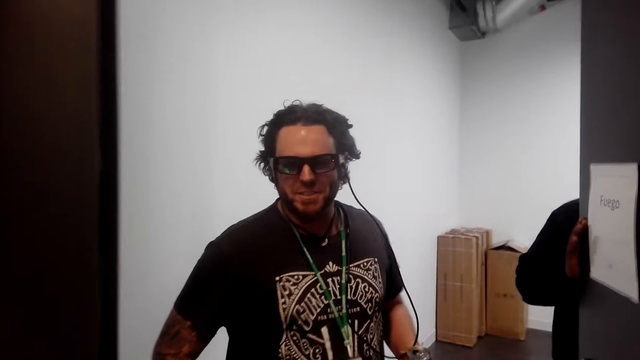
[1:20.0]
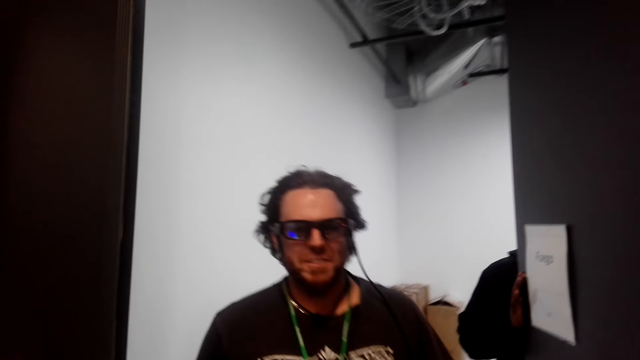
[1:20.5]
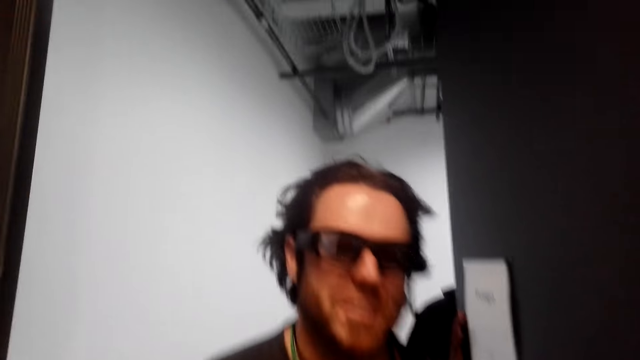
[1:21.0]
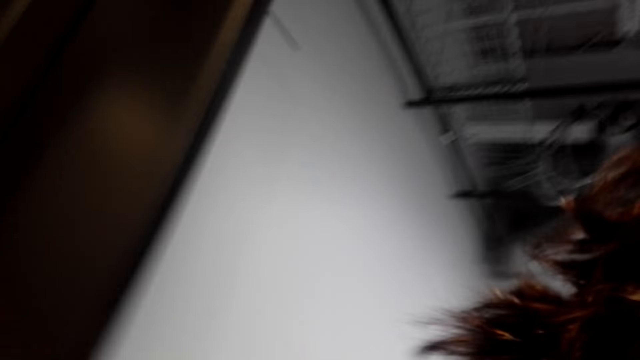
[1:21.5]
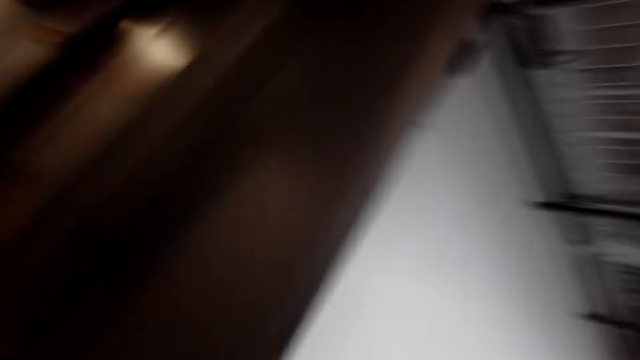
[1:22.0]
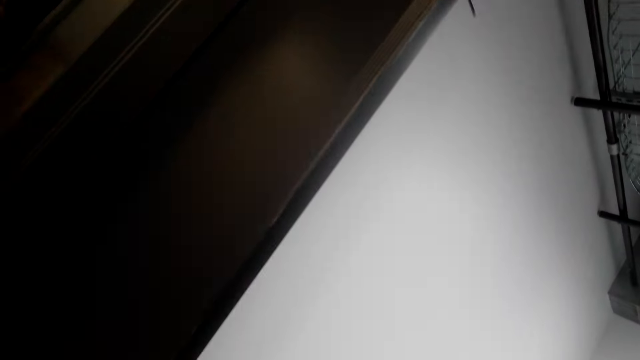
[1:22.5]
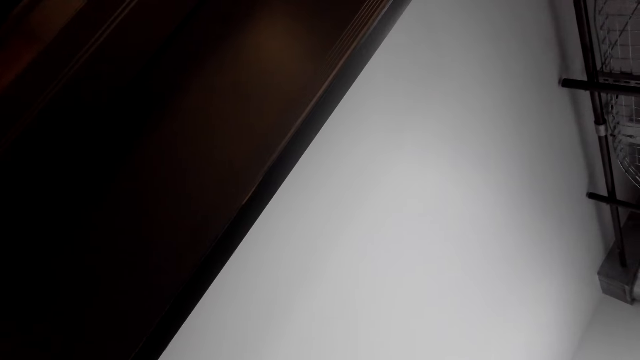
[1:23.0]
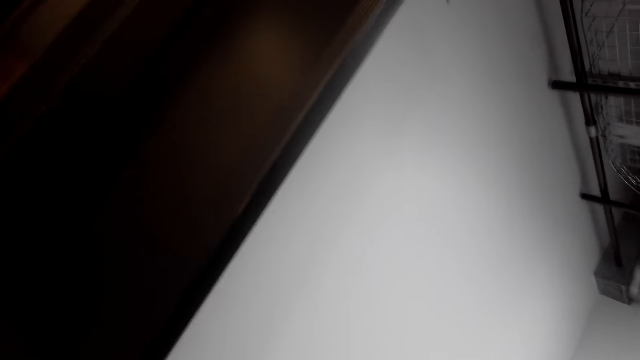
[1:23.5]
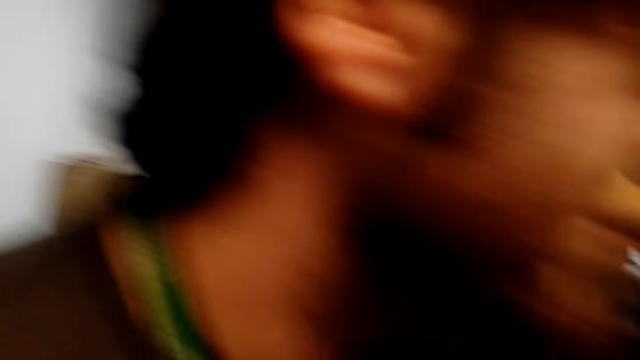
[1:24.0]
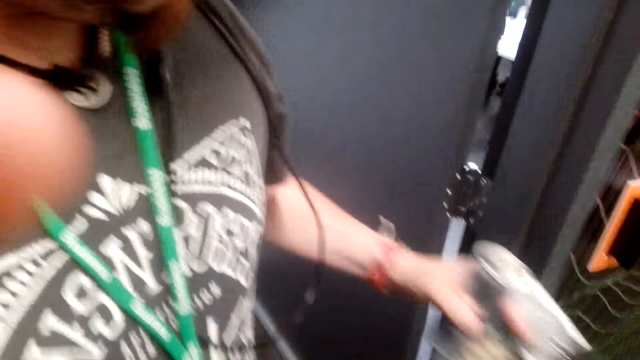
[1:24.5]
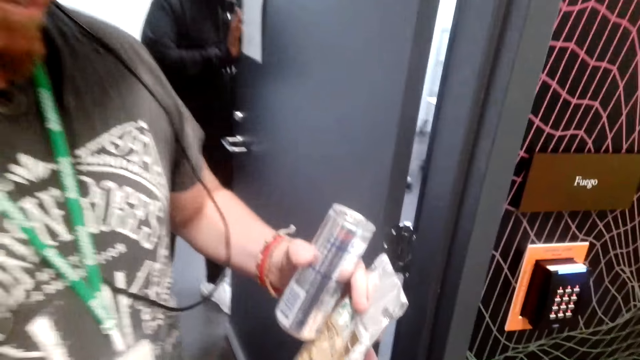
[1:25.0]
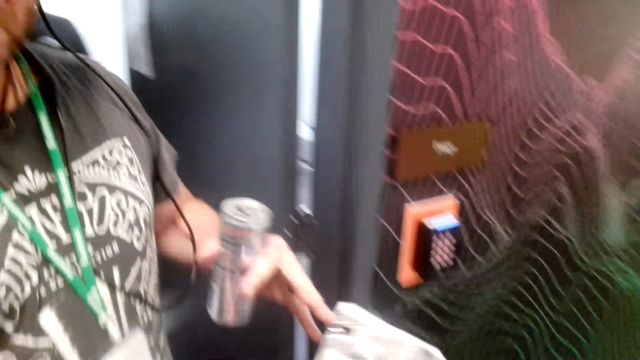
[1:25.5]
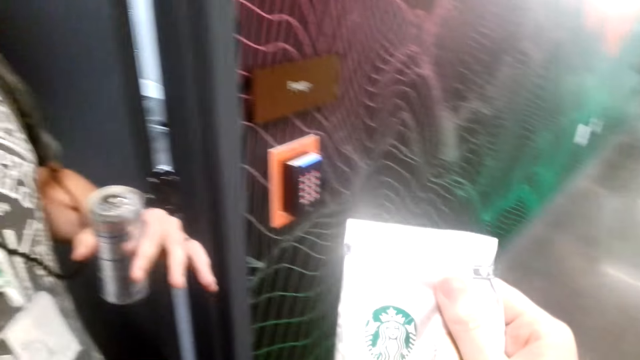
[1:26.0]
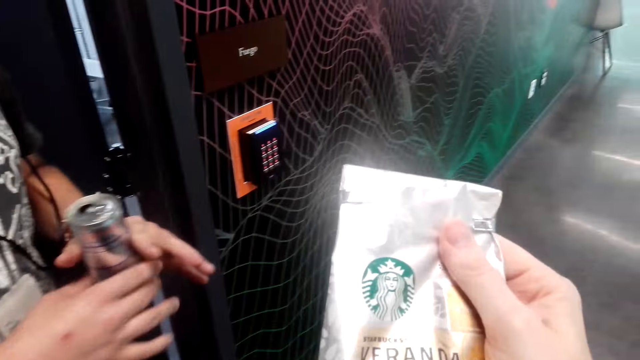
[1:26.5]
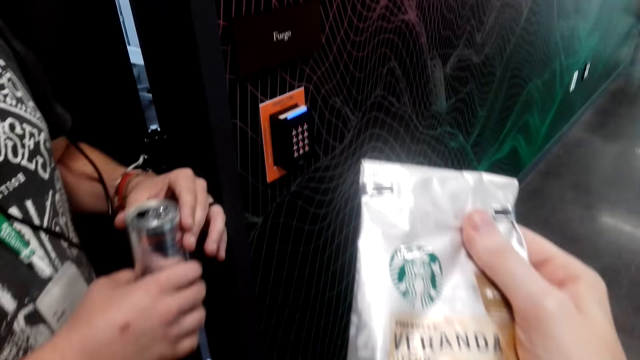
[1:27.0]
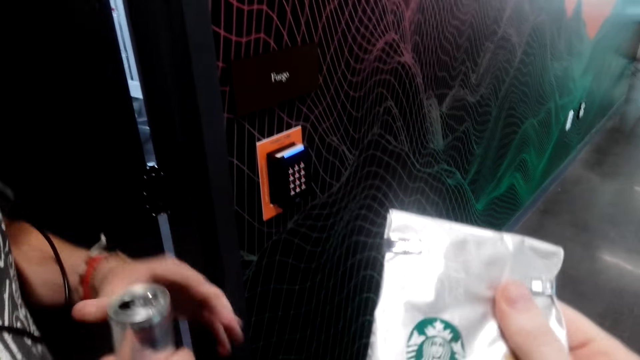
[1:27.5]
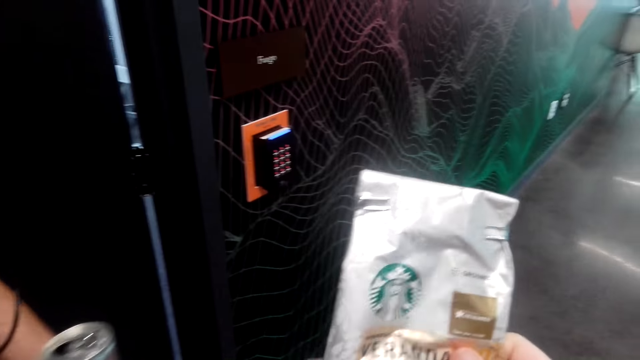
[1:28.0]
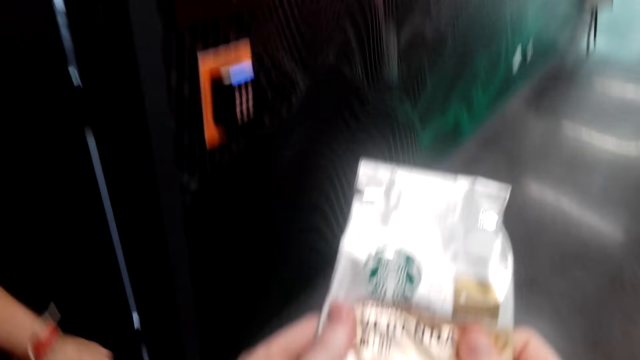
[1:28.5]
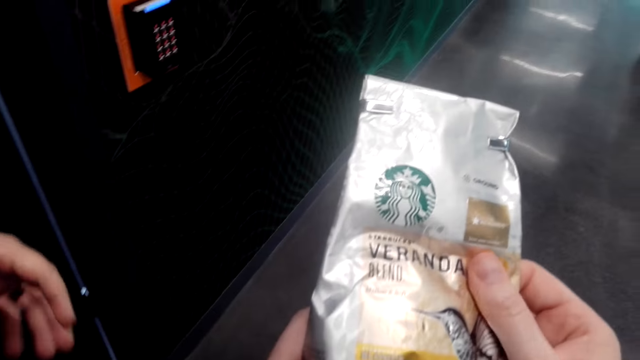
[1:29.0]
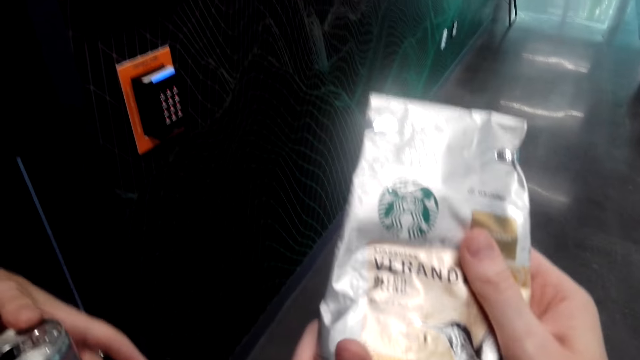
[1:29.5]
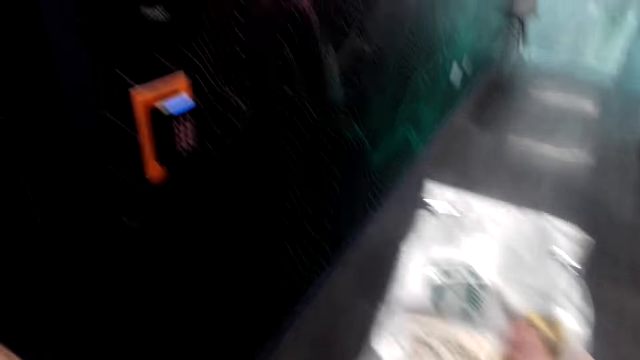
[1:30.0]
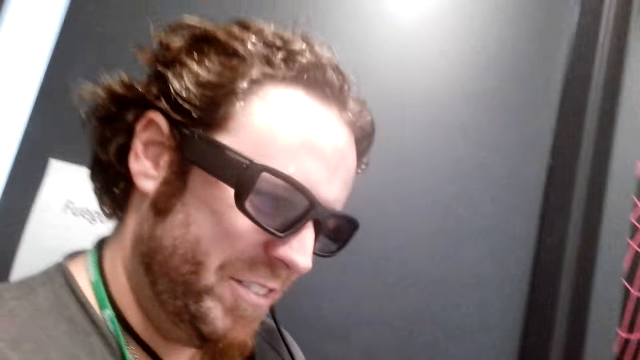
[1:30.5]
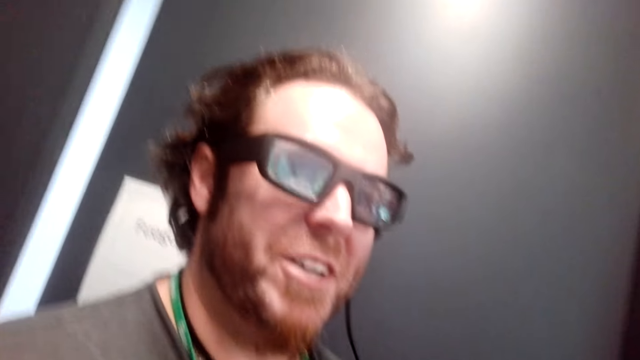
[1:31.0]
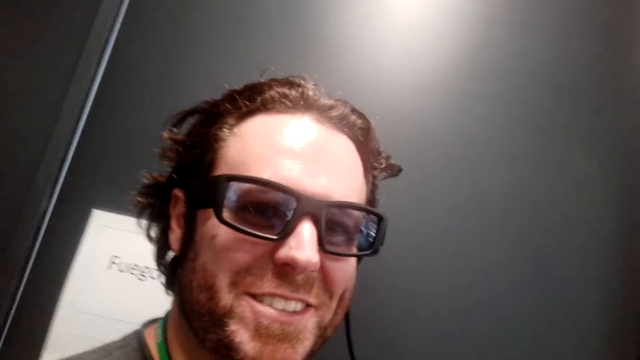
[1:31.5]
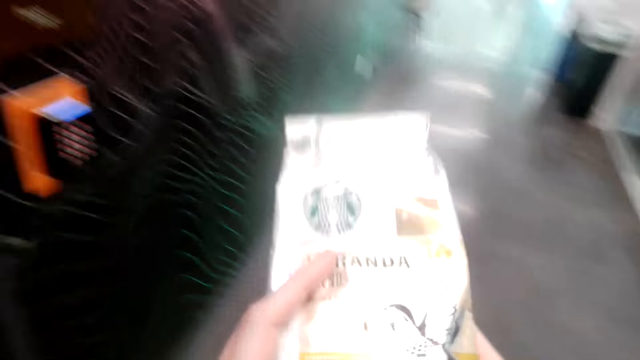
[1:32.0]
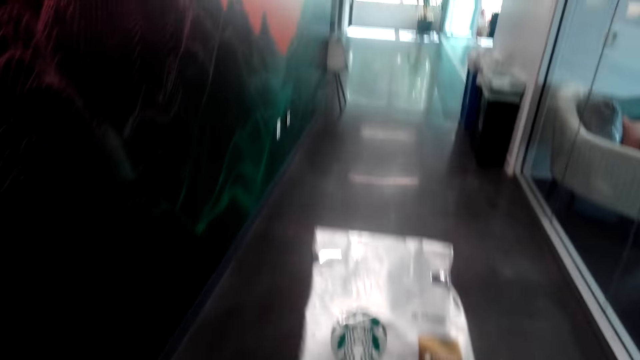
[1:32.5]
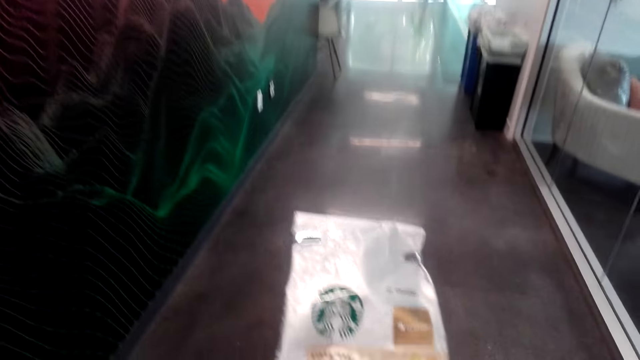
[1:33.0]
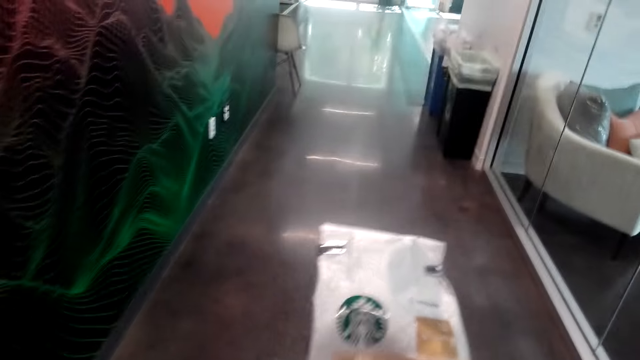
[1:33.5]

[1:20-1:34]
A person walks from the lift. A man hugs the camera wearer. The camera wearer stares around. The person interacts with another person. The man hands a pack of coffee to the camera wearer. The man holds a can. The camera wearer holds a veranda pack. They stare at the veranda pack. The first person interacts with the other person. The man converses with the camera wearer. The camera wearer holds the pack of coffee. They stare at the veranda pack.

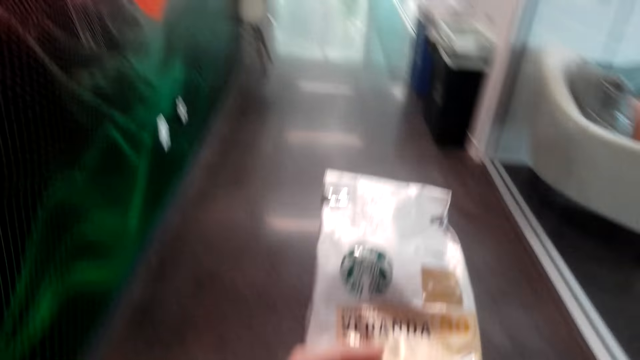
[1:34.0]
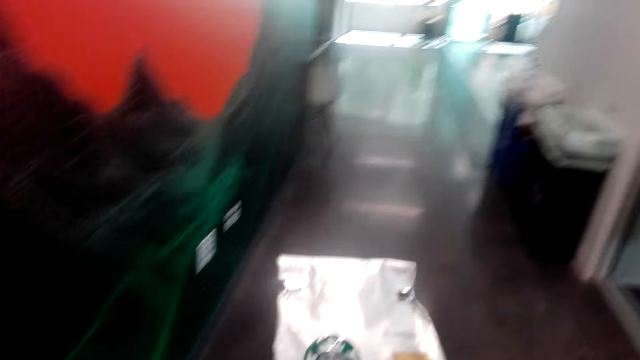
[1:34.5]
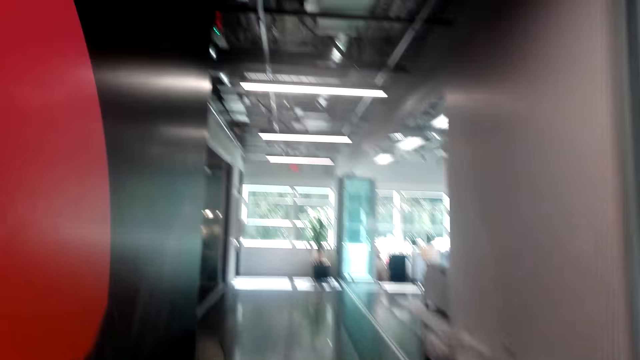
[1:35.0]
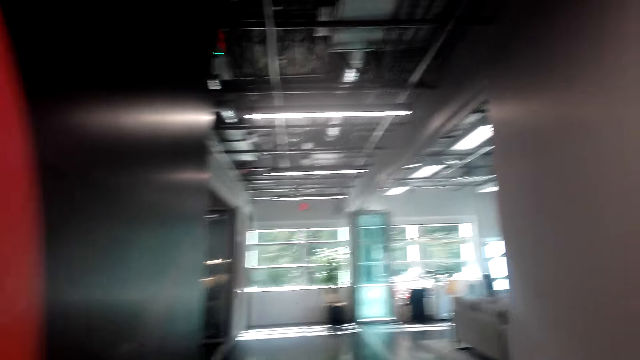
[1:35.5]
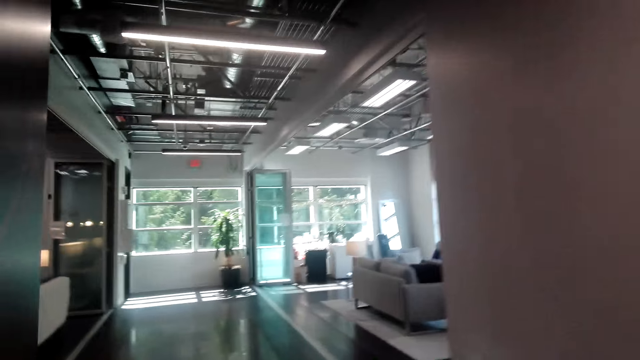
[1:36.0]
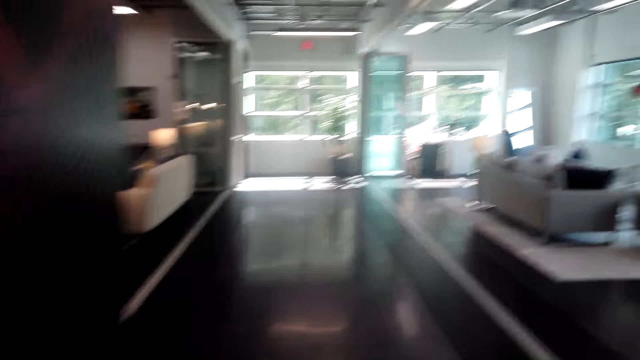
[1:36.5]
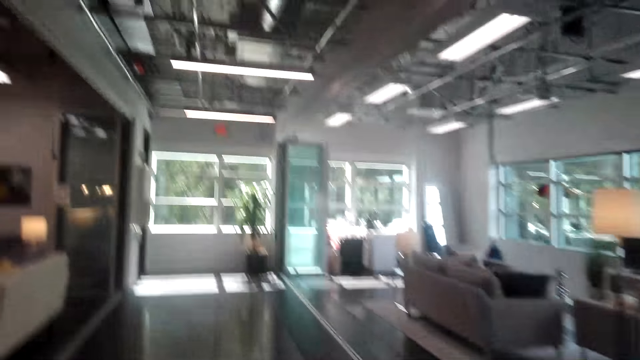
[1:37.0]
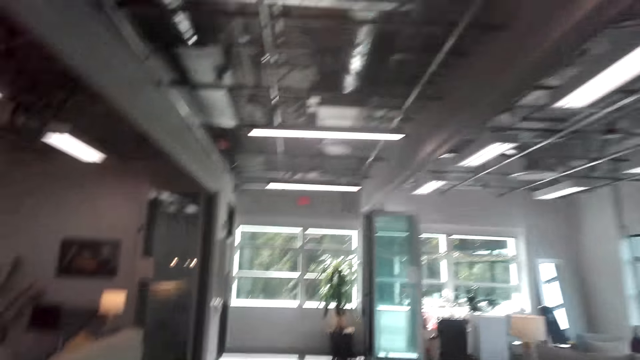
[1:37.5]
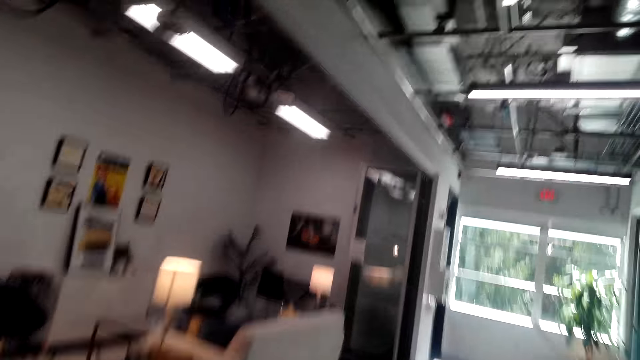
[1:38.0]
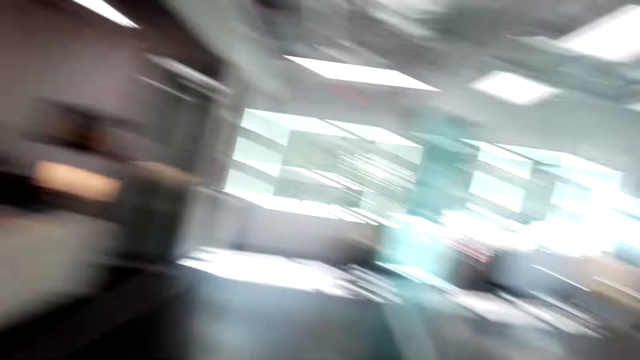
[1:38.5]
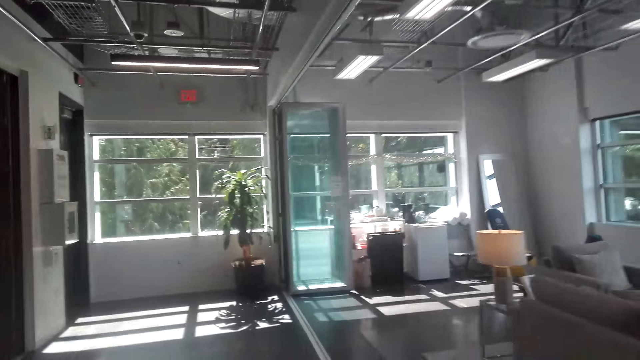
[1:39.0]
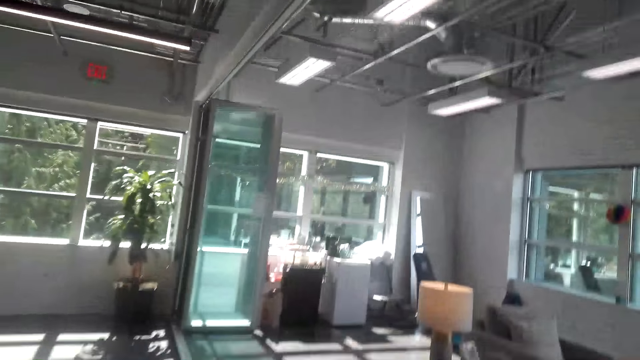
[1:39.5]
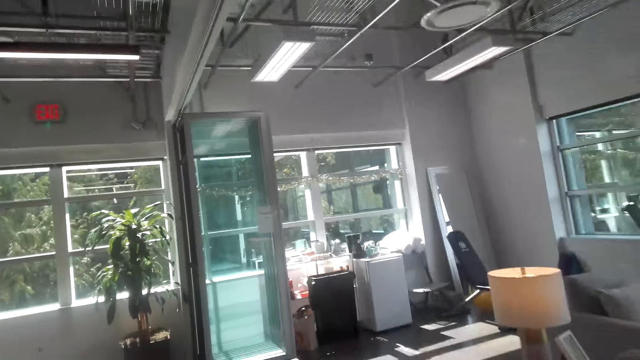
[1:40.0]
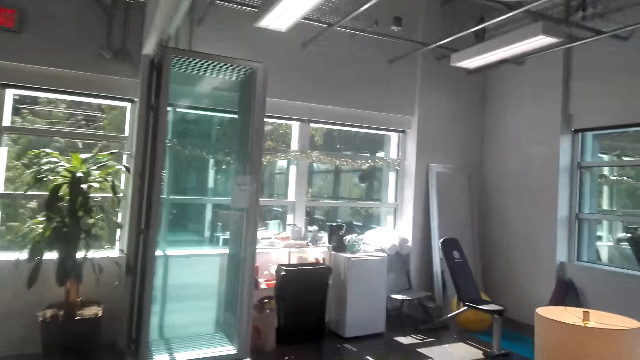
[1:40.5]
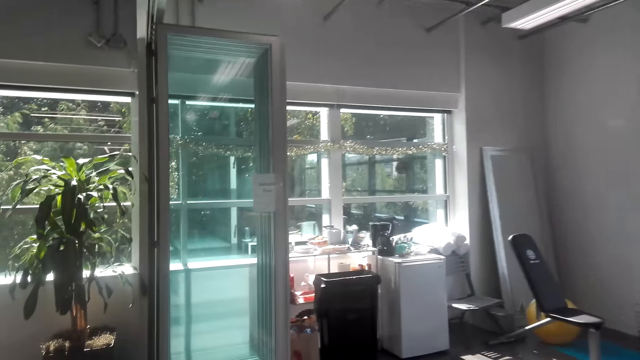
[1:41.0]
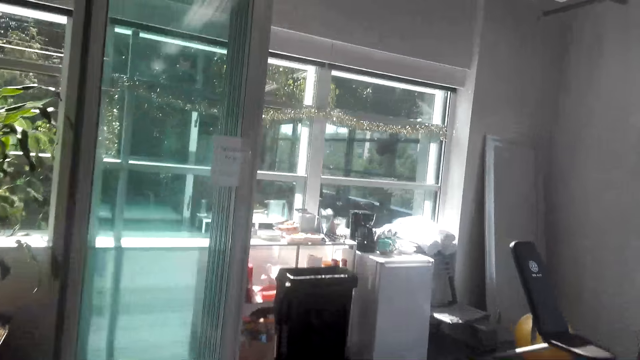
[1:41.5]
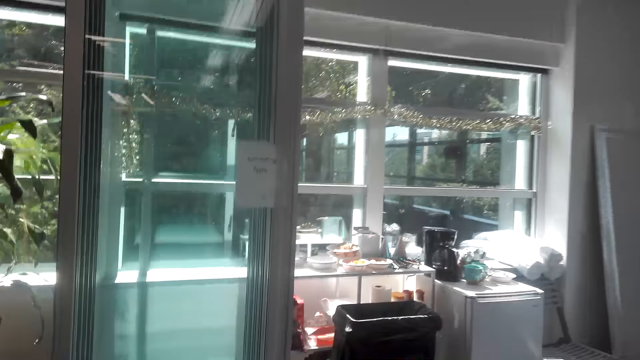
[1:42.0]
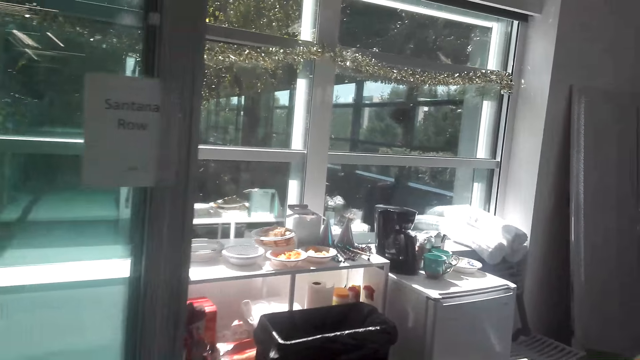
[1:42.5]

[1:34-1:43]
The camera wearer walks around the room.
